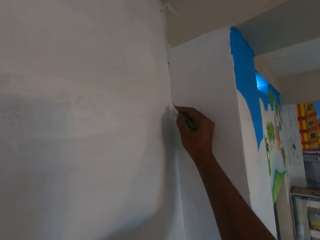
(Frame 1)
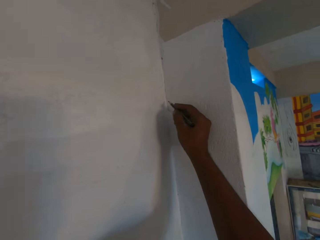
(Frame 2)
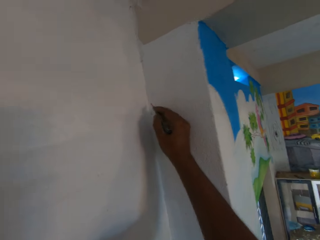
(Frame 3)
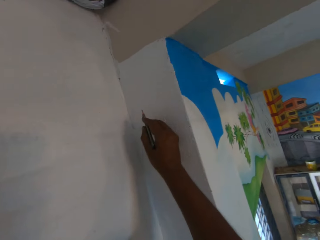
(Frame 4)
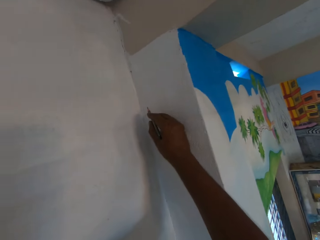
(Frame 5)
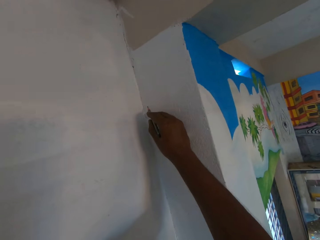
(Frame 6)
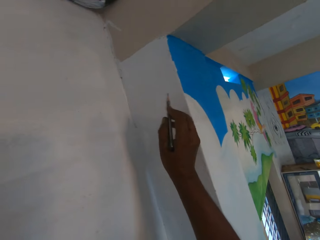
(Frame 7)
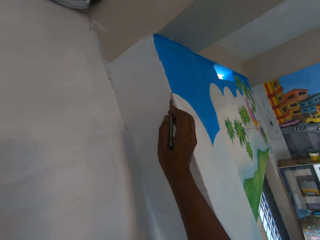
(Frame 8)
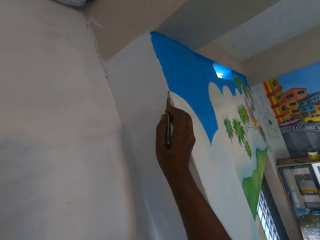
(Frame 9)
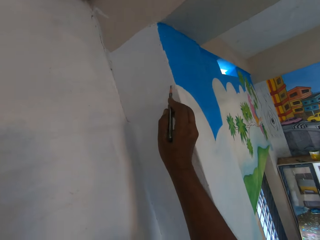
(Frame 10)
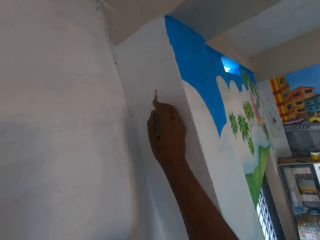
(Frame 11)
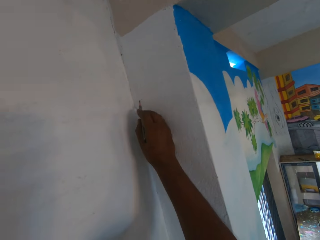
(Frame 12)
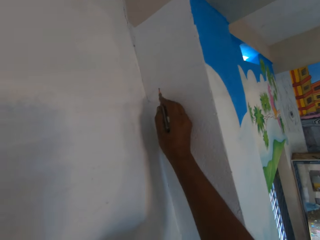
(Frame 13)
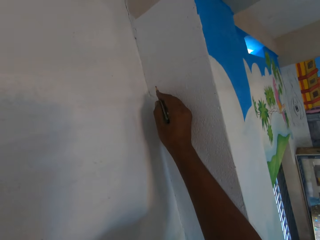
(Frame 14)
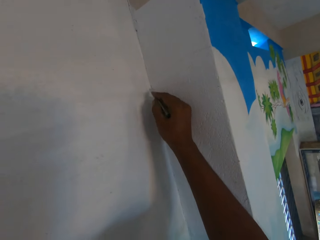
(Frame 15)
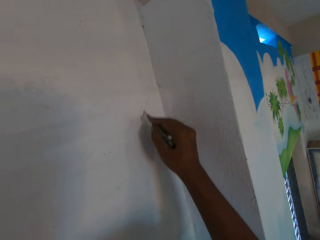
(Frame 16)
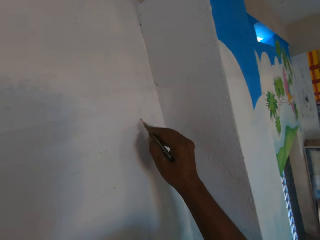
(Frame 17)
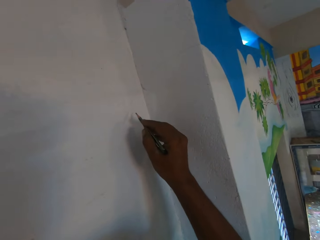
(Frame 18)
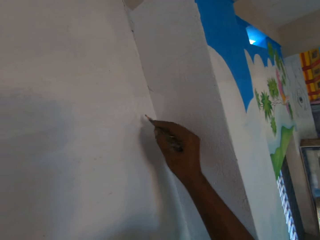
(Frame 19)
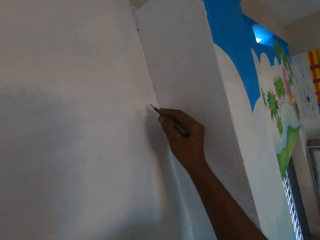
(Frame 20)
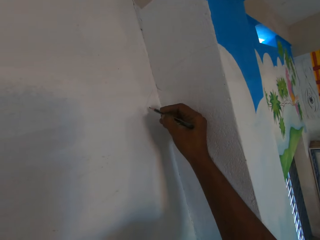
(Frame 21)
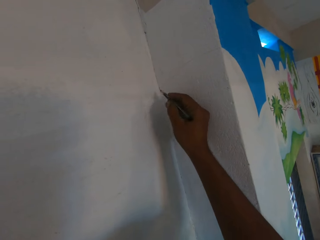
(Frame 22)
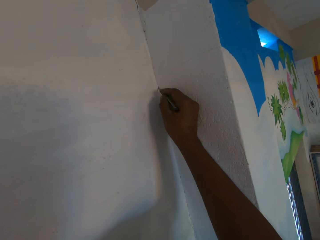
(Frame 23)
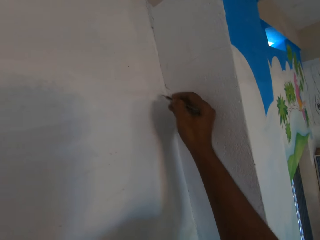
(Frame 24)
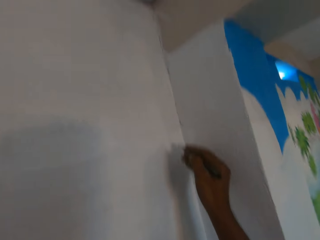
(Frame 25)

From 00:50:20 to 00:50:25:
The camera wearer draws a sketch on the wall with the pencil in his right hand.

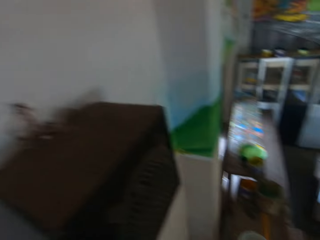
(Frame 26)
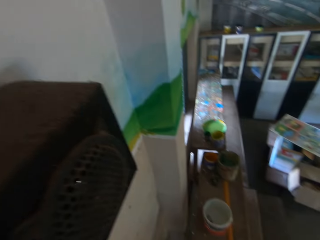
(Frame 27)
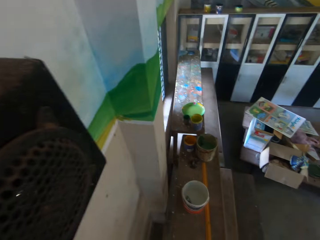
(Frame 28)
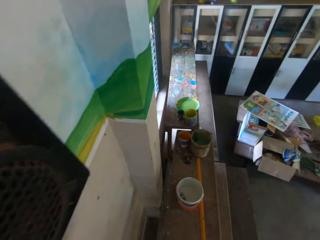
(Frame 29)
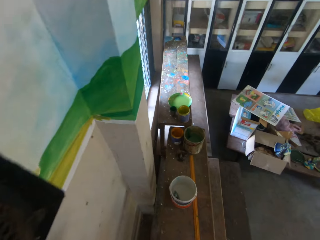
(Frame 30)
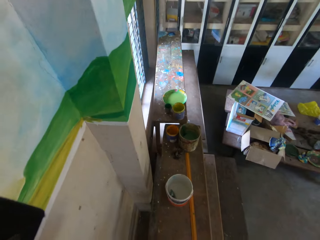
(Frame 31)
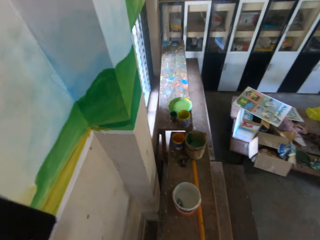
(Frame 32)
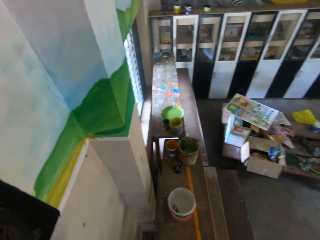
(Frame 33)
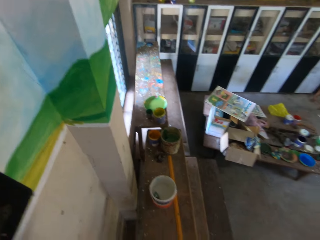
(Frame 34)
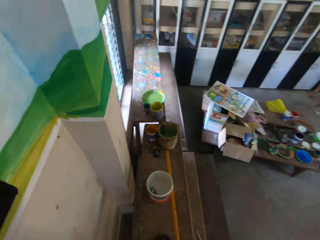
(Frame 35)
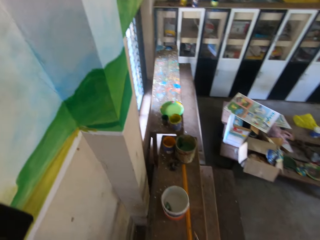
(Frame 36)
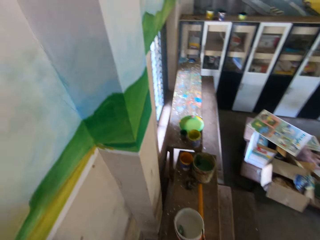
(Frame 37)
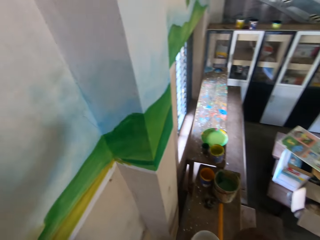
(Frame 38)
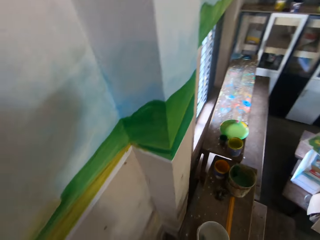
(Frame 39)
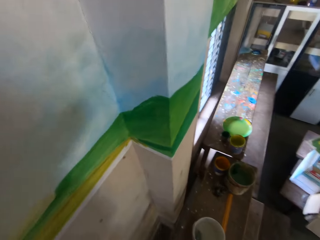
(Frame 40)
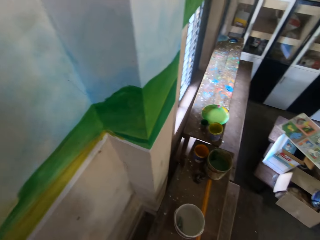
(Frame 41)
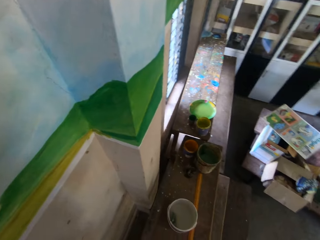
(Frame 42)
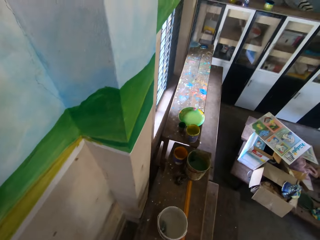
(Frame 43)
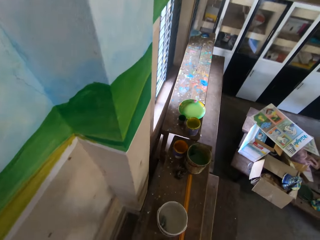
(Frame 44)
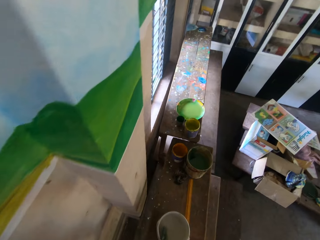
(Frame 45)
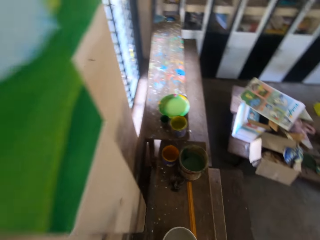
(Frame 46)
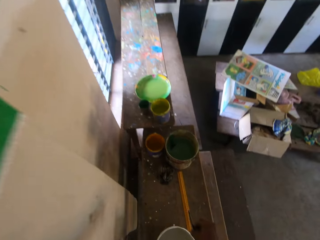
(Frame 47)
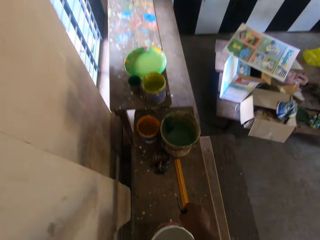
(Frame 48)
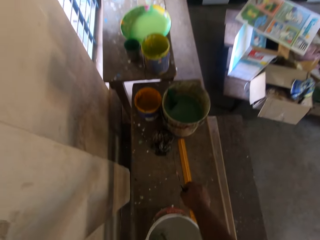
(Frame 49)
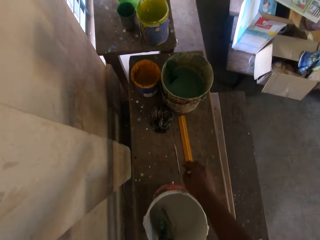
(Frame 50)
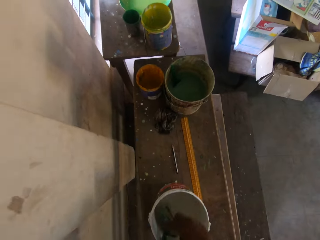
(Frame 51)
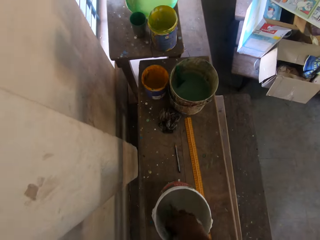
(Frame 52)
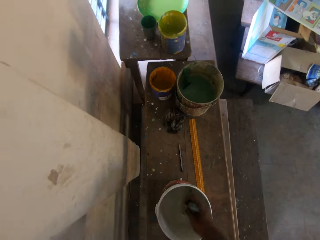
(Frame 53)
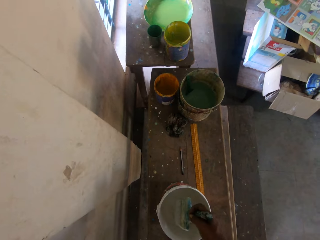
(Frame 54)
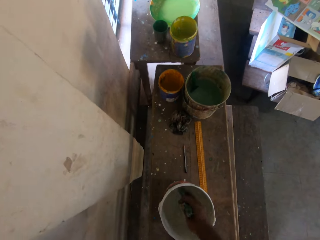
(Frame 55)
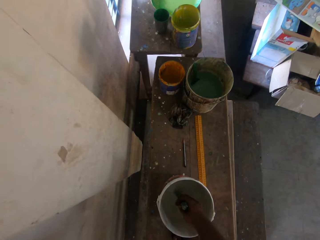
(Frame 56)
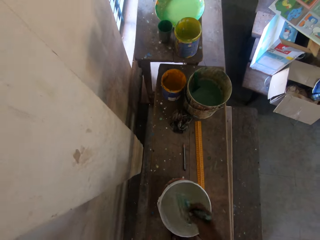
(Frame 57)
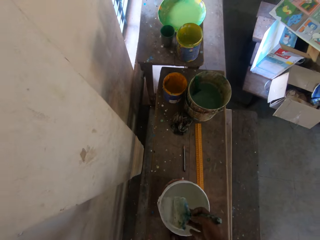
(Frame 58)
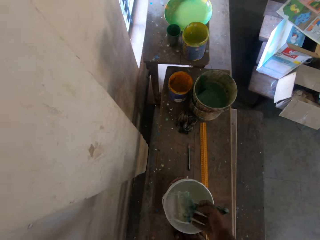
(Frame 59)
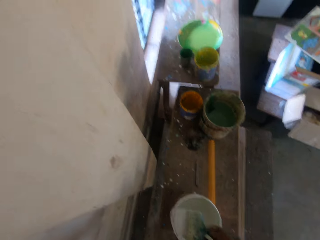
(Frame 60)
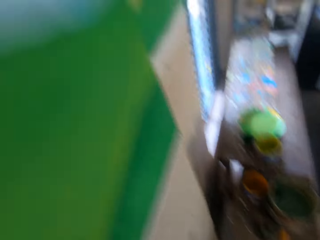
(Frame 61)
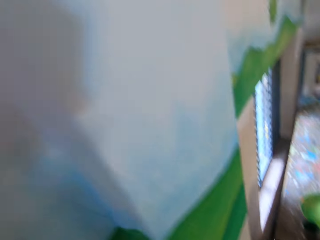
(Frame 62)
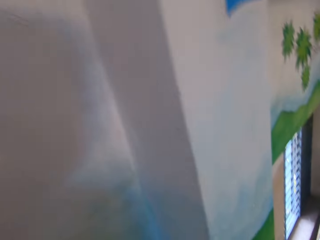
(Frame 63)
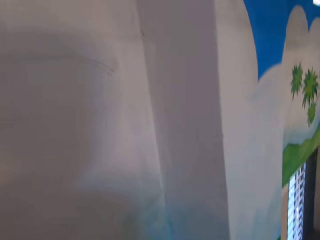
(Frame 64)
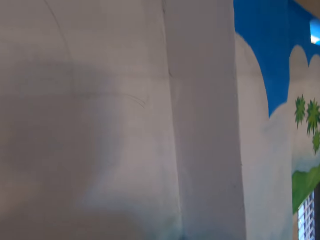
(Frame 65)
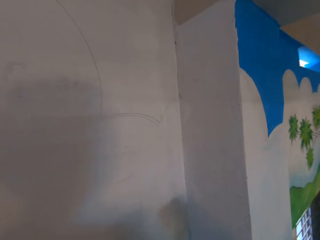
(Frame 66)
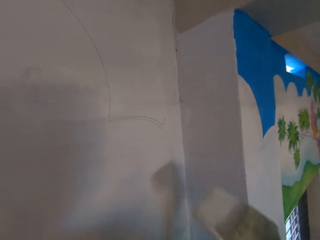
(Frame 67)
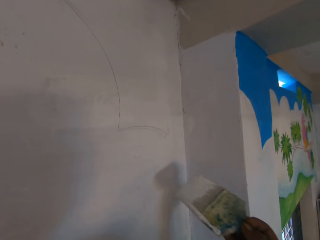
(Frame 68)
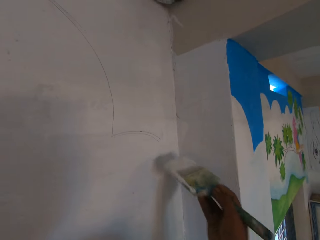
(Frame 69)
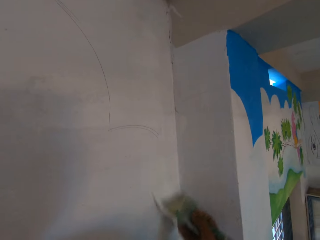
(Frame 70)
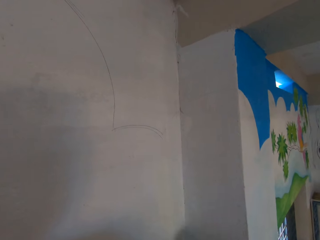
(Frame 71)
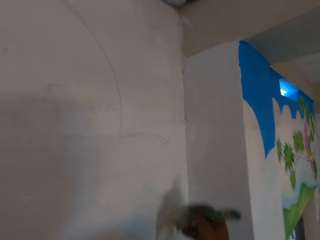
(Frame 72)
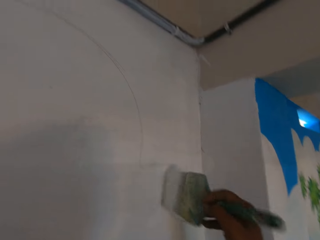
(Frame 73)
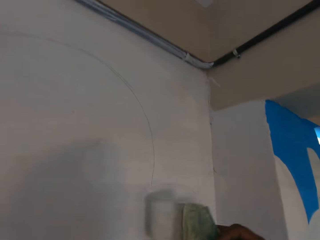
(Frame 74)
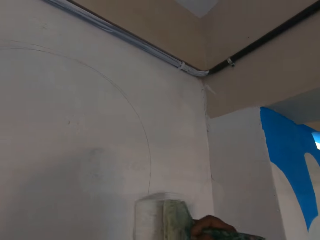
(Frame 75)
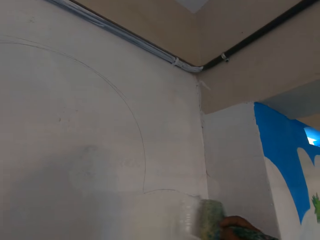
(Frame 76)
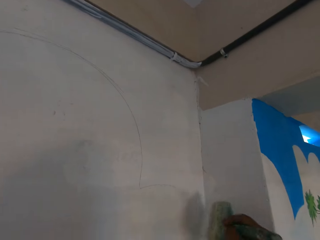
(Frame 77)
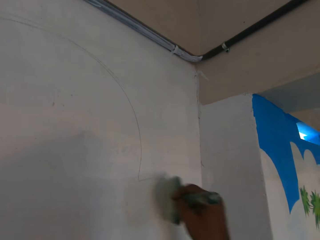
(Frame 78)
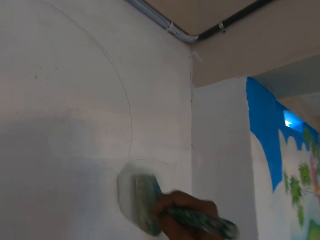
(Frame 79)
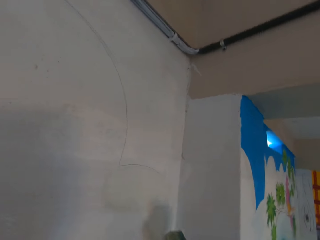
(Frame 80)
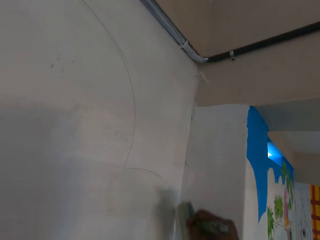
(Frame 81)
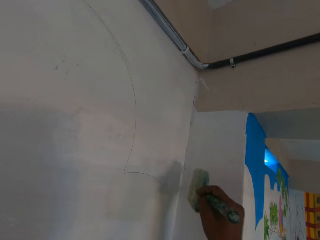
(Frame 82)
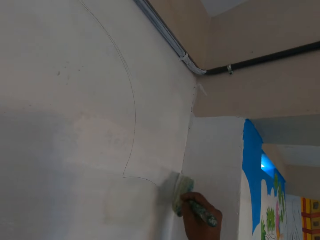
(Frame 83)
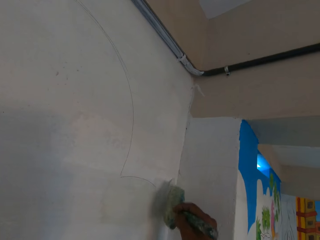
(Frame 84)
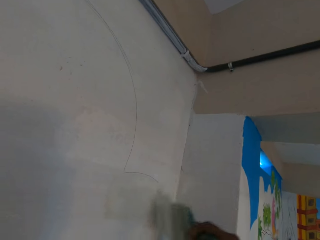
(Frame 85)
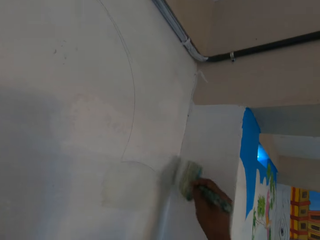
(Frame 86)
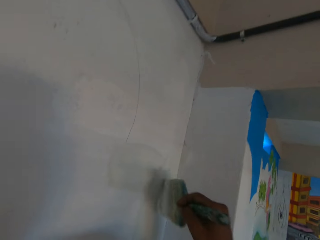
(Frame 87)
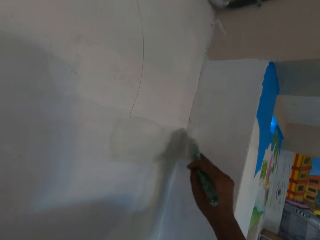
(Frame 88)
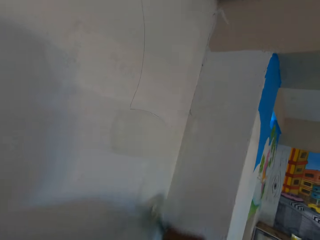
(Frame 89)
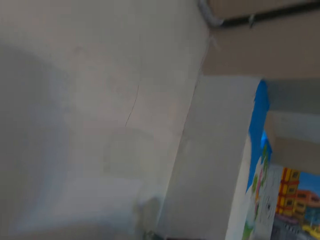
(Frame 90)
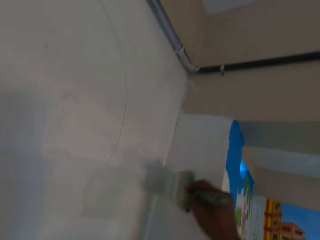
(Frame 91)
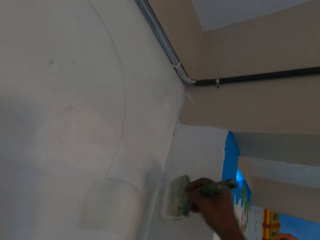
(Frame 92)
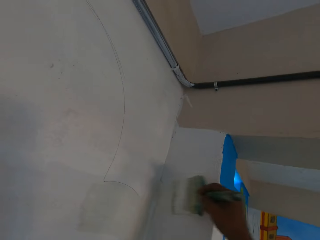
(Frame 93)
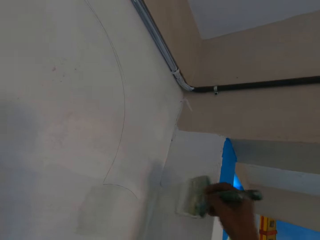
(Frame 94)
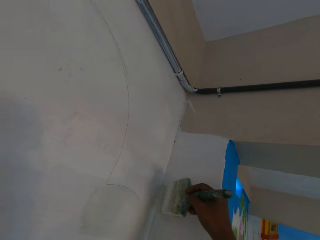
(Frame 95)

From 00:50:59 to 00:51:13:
The camera wearer stares around the room. He drops the pencil in his right hand on the table. He stirs the paint in the paint container with the paintbrush in his right hand. He picks the paintbrush from the paint. He paints the wall with the paintbrush in his right hand.

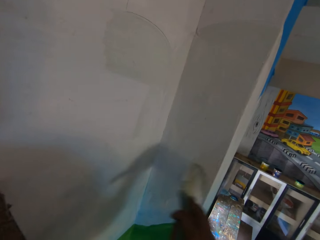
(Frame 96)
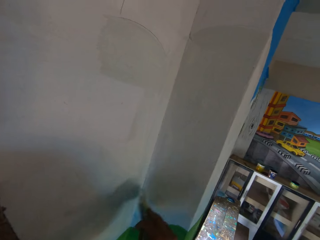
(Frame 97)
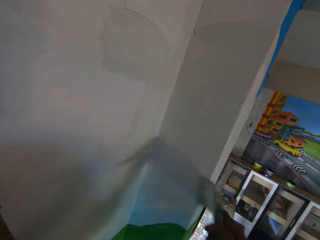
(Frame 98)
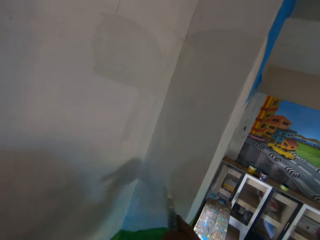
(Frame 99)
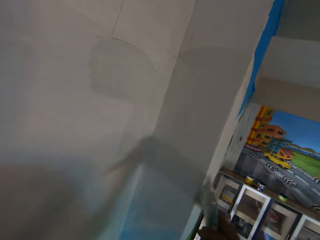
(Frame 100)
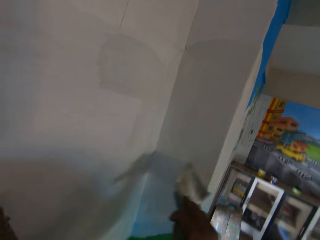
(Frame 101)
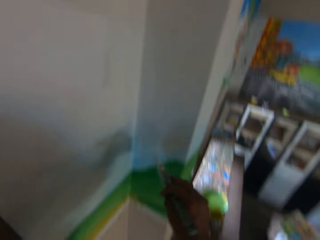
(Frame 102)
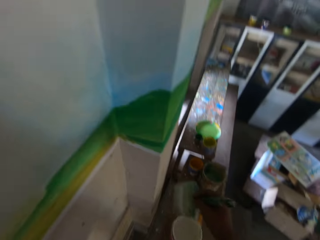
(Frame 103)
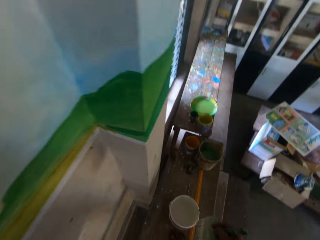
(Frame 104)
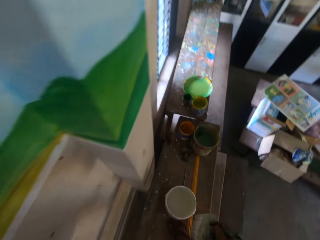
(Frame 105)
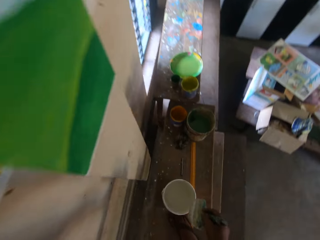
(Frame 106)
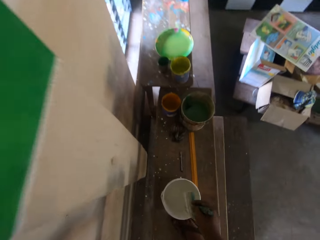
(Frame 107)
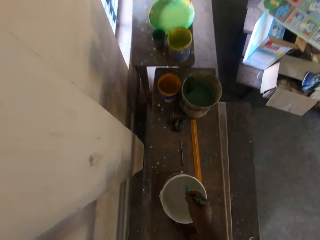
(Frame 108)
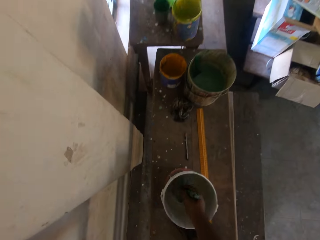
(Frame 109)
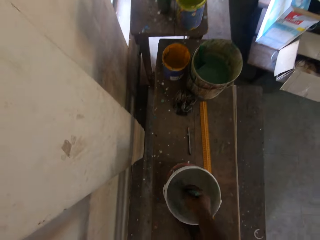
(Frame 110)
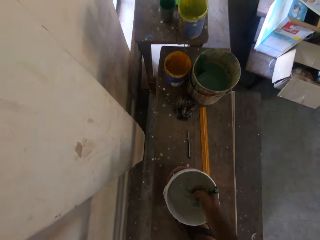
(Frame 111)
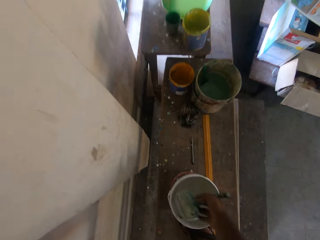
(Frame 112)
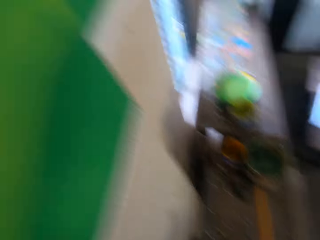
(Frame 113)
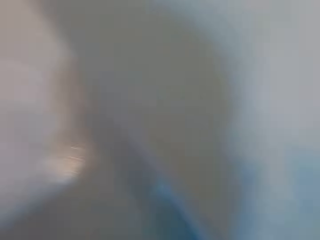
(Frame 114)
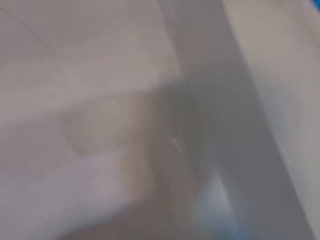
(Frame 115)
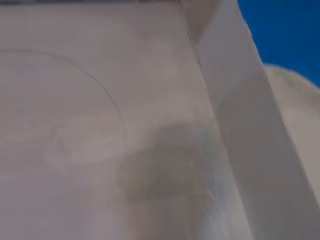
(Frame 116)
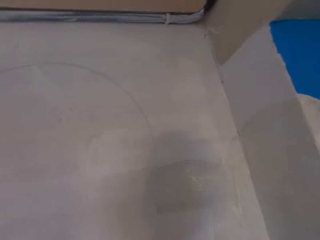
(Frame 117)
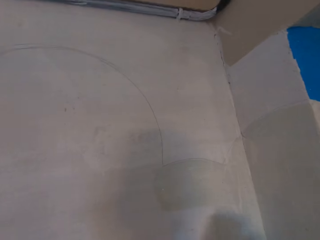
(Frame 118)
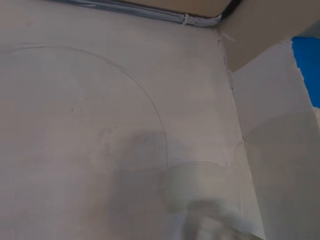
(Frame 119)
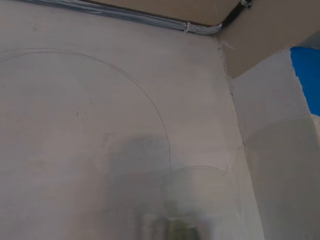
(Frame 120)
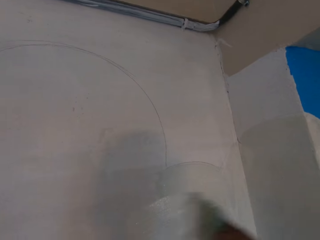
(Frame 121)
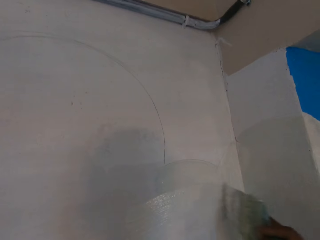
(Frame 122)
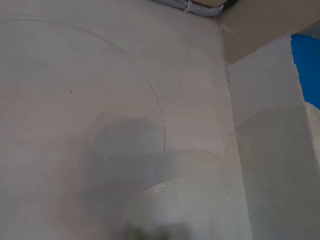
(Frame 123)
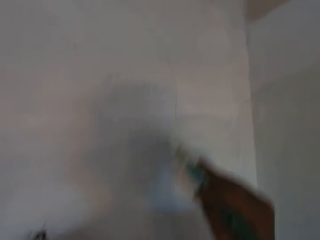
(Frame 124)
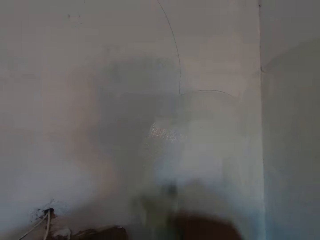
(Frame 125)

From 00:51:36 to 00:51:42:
The camera wearer dips the paintbrush in his right hand into the paint container on the table. He paints the wall with the paintbrush in his right hand.
